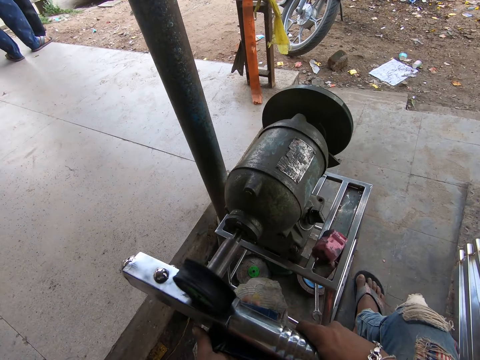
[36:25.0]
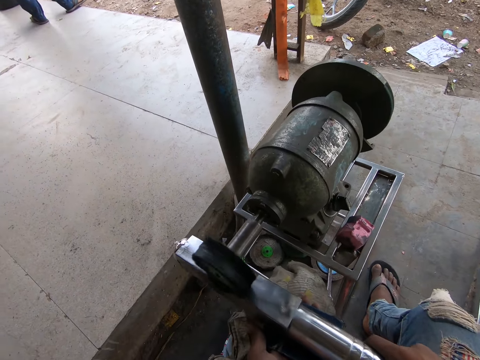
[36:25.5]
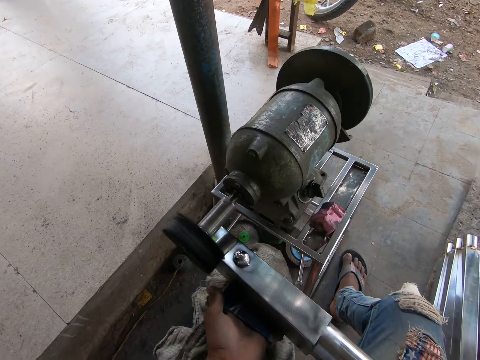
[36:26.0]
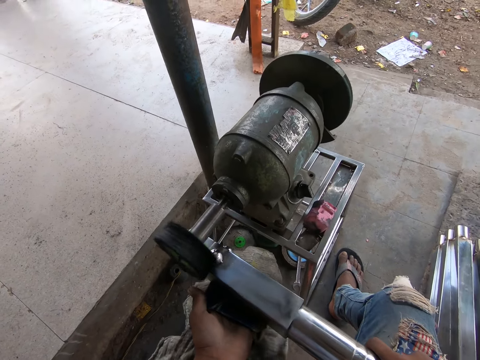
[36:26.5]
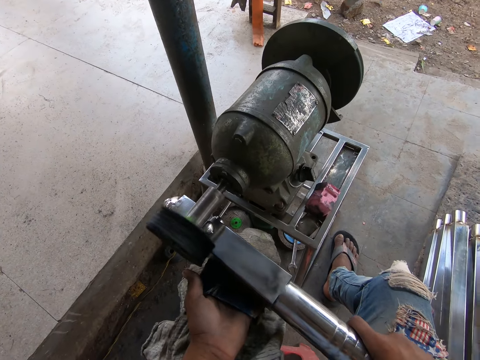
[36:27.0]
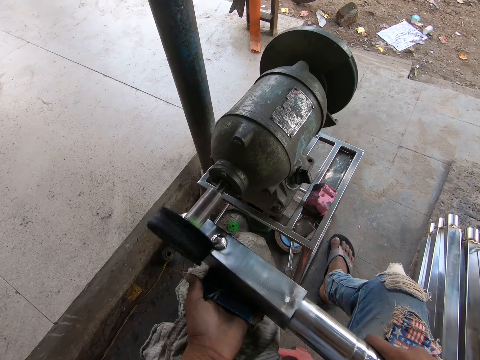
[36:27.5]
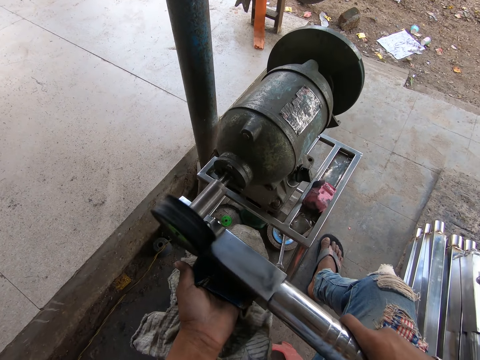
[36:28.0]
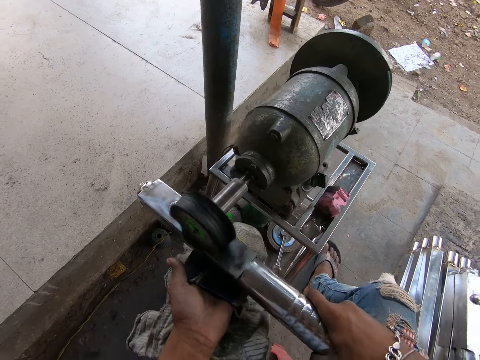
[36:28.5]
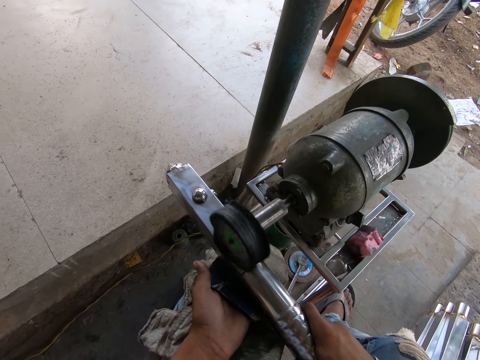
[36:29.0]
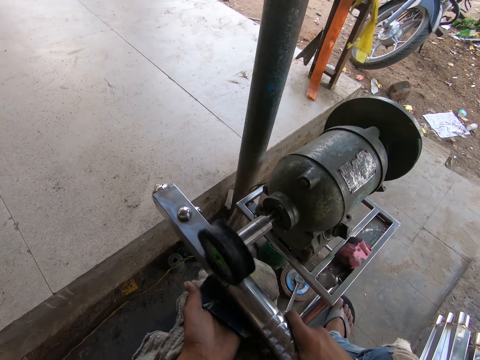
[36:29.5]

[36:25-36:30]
The camera wearer smoothens the metal rod using the grinding machine.

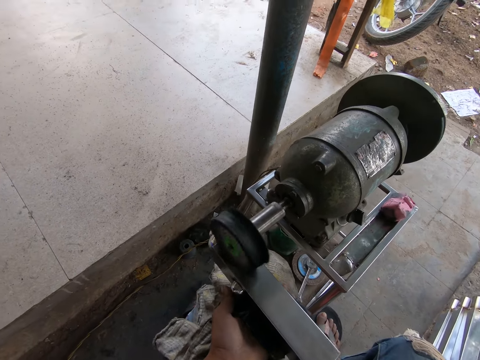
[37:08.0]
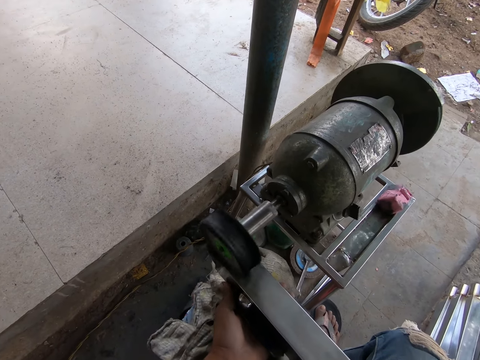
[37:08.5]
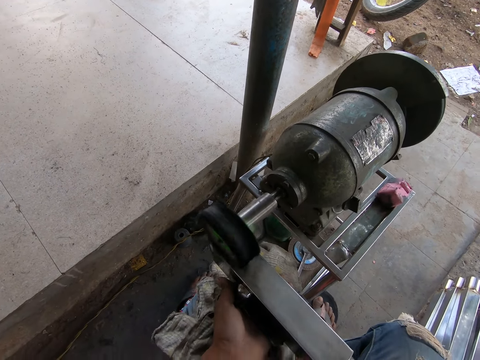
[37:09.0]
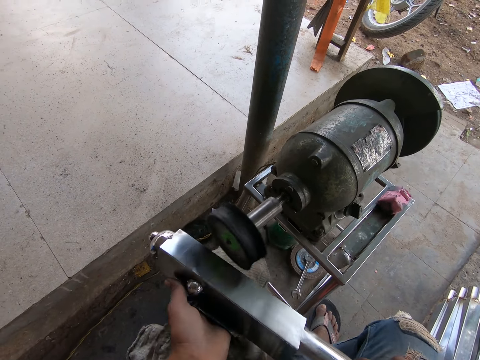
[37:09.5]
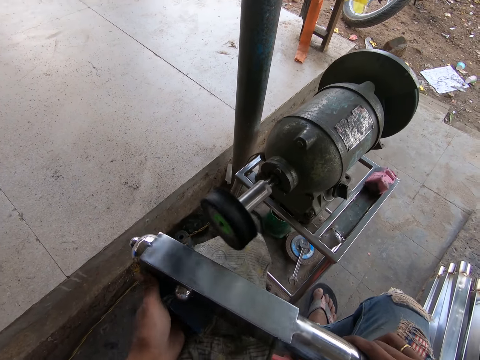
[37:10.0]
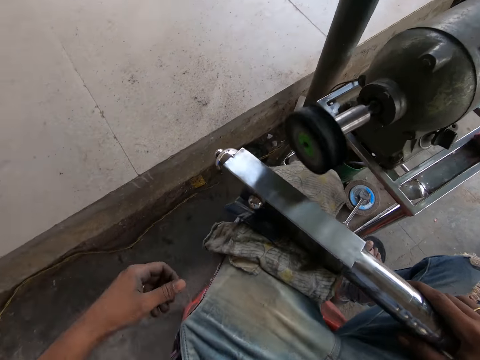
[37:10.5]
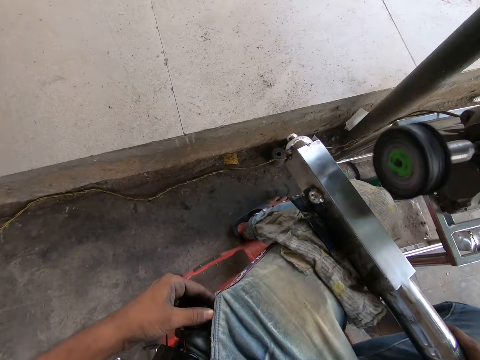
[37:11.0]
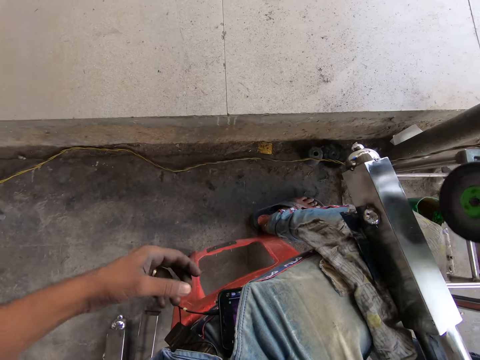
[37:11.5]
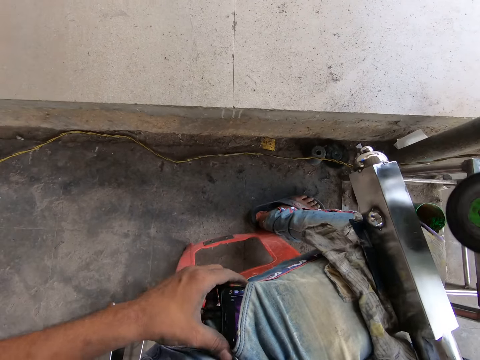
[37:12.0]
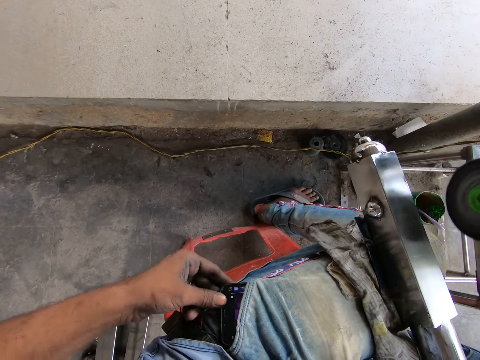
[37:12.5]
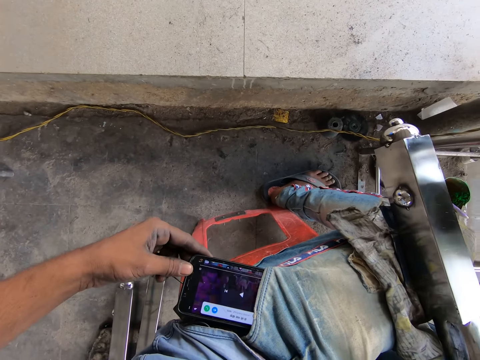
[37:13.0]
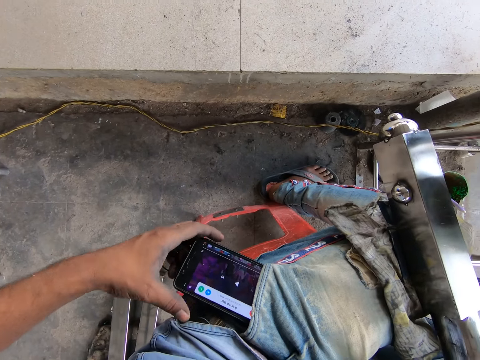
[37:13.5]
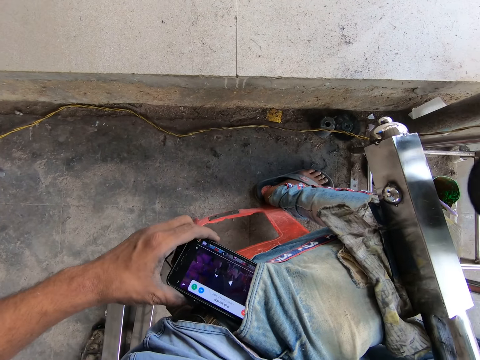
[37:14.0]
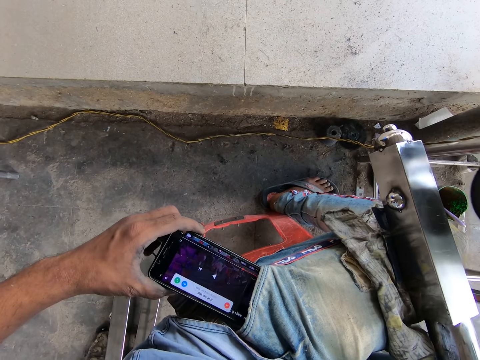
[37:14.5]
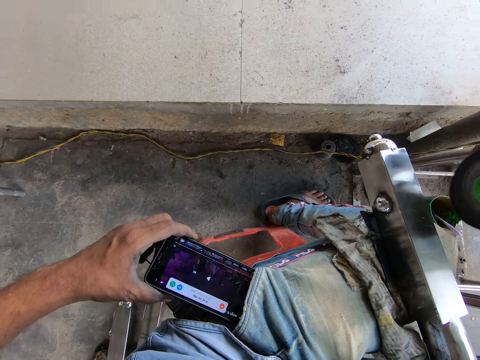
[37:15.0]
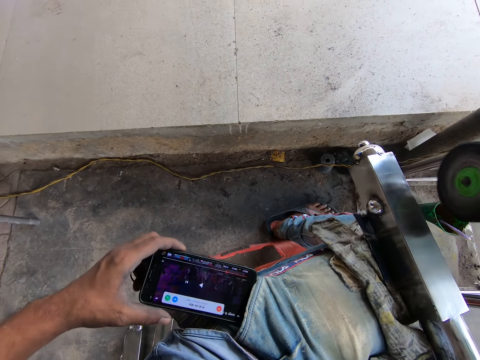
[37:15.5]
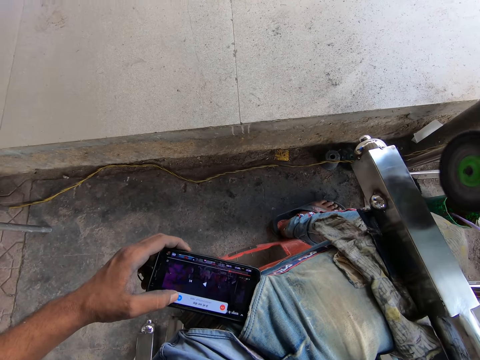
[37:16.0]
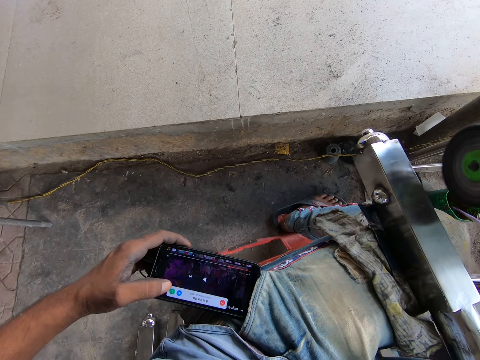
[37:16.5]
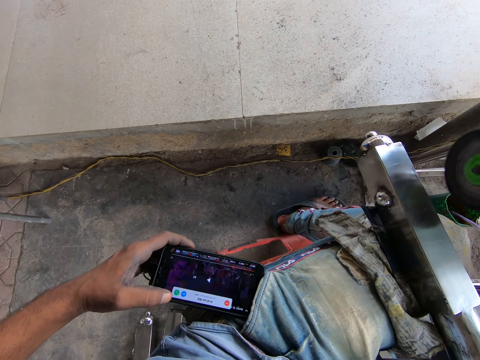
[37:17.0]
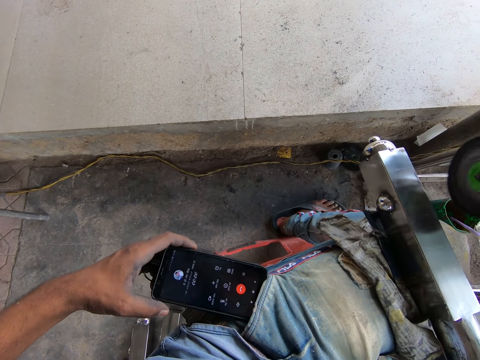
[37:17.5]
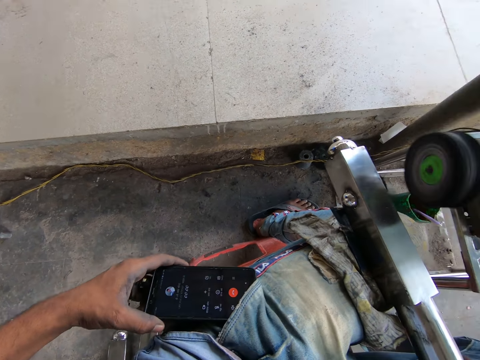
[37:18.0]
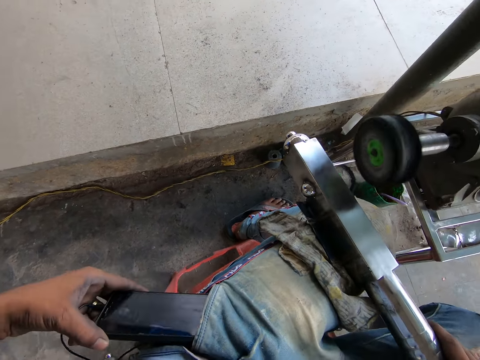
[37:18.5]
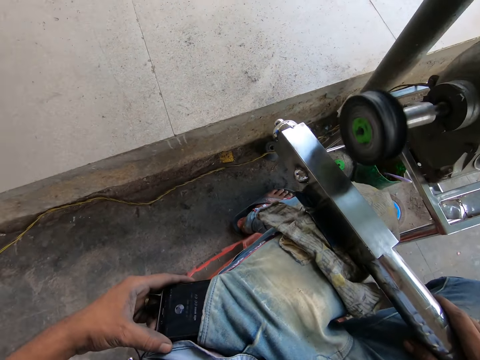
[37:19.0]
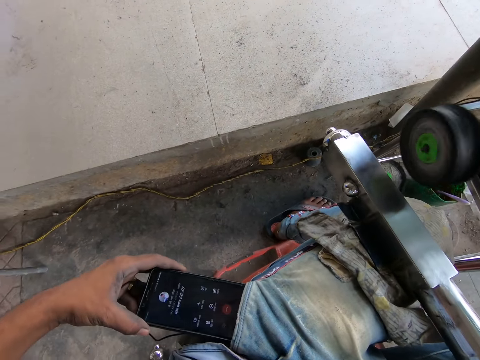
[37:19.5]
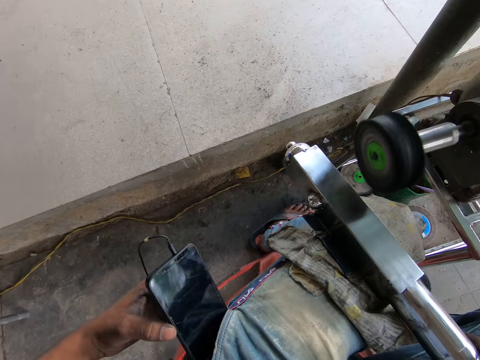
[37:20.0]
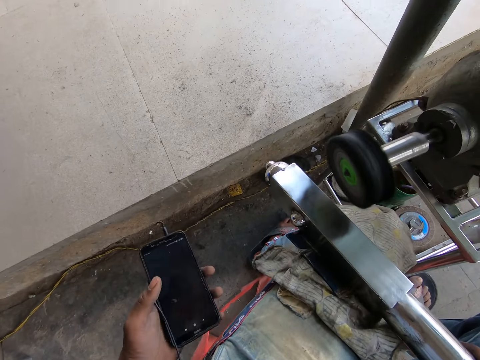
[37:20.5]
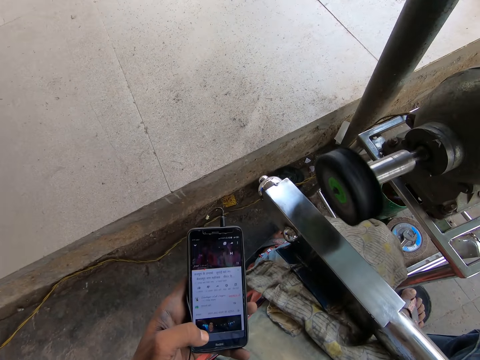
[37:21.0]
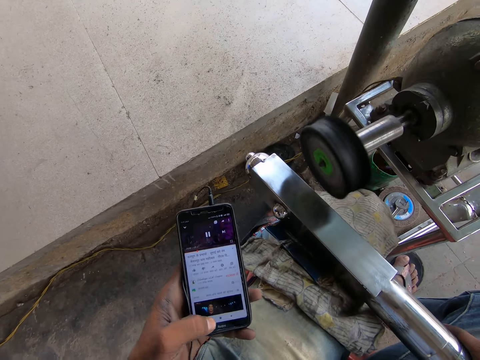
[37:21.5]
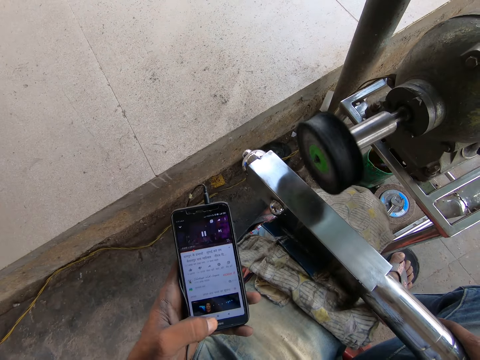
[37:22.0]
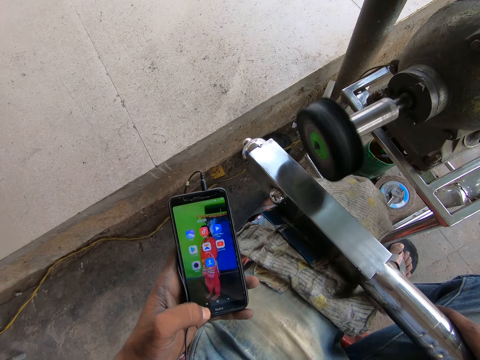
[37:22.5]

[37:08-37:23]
The camera wearer drops the railing on the filing machine with his left hand. He takes out a phone from his pocket with his left hand. He operates the phone with his left hand. He holds the phone. He puts the phone in his pocket with his left hand. He removes the phone from his pocket with his left hand. He operates the phone with his left hand.

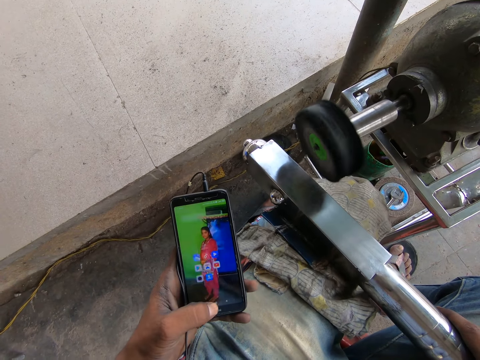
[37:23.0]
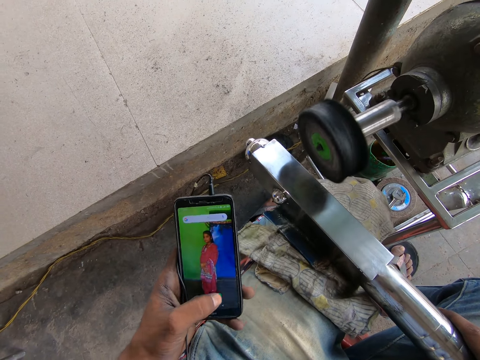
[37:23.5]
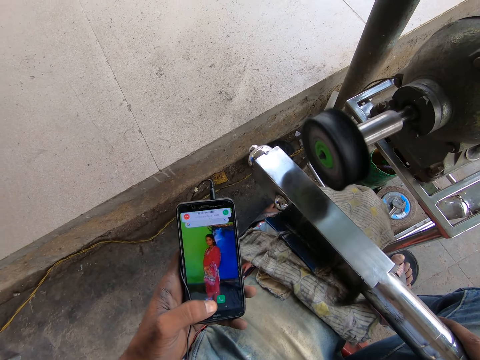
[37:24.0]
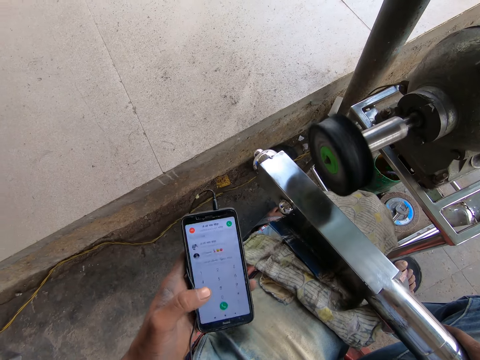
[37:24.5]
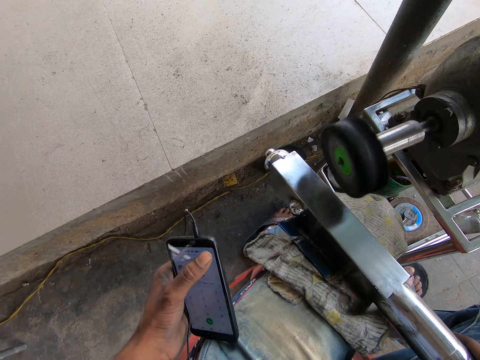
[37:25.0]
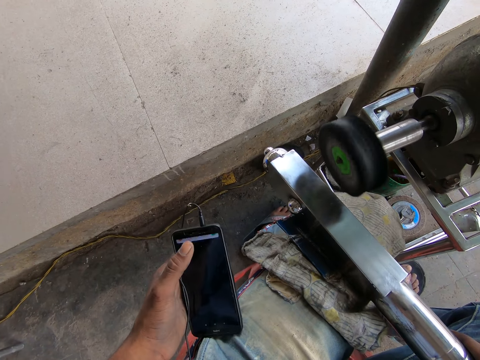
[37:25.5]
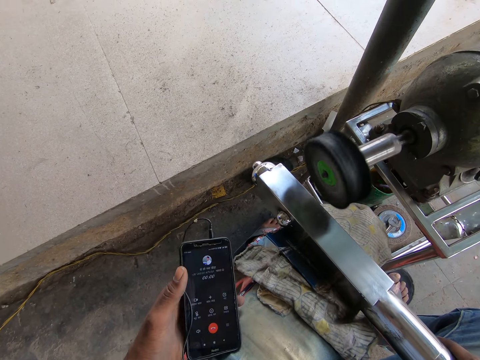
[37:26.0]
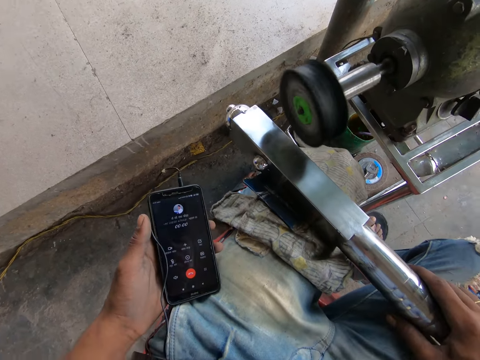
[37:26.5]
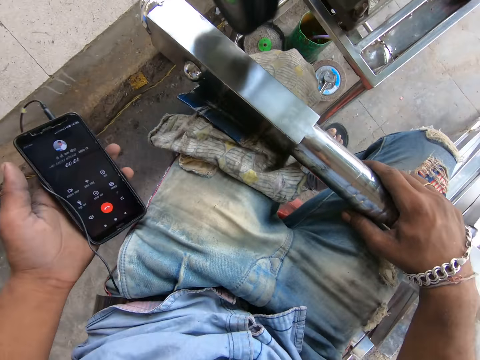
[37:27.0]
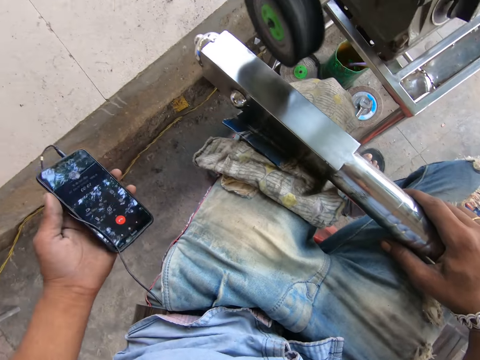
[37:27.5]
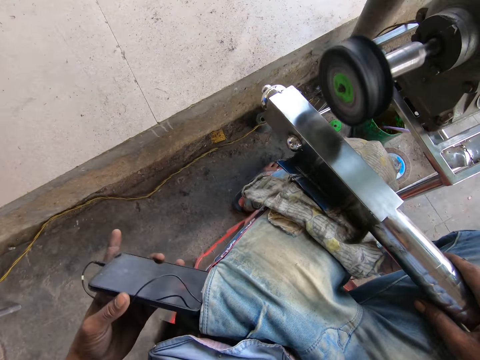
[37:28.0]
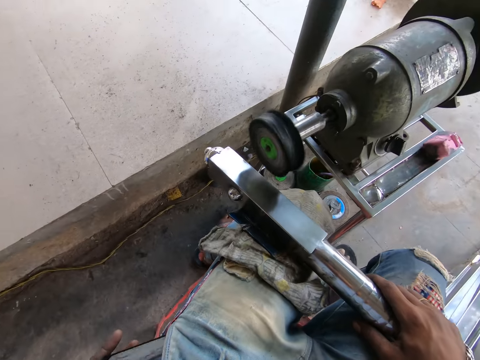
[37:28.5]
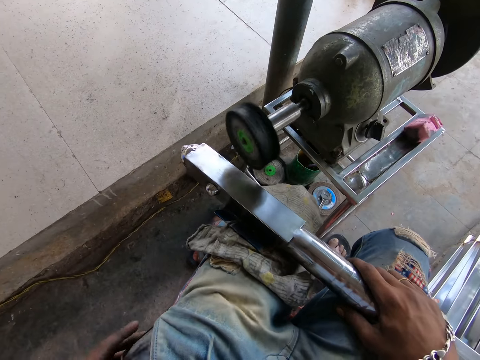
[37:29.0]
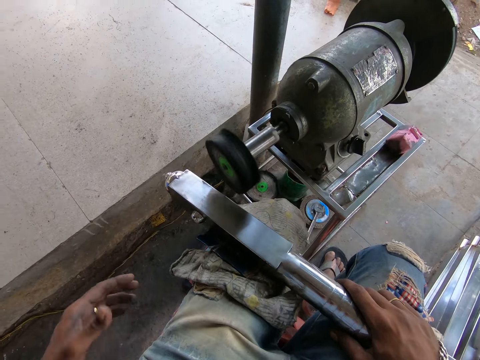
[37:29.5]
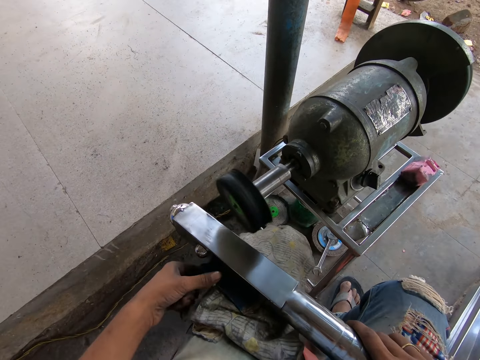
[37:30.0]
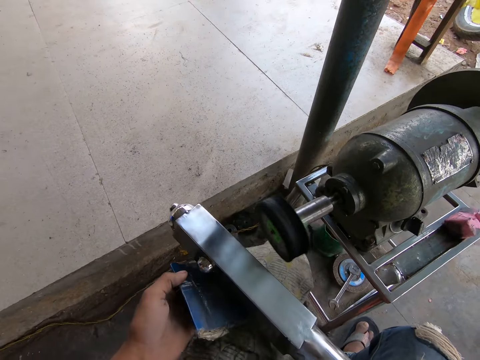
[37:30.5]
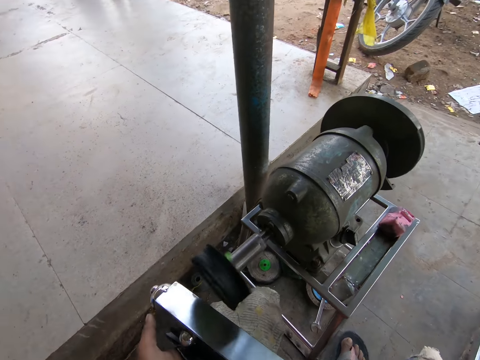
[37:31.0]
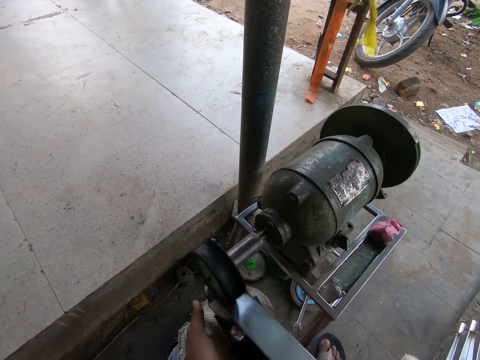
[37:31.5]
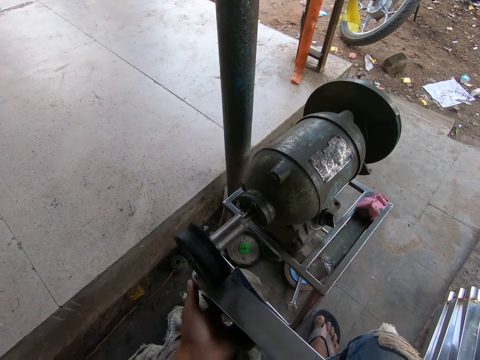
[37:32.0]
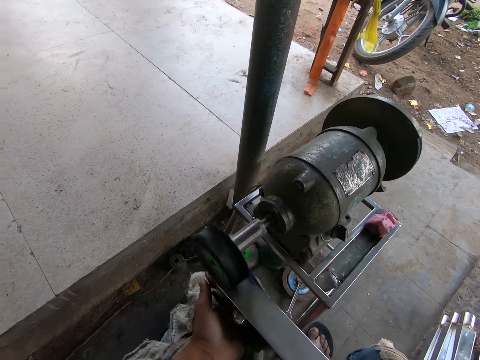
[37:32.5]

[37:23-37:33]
The camera wearer puts the phone in his pocket with his left hand. He holds the railing with both hands. He files the railing in his hands with the filing machine.
